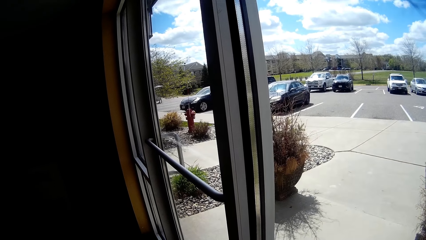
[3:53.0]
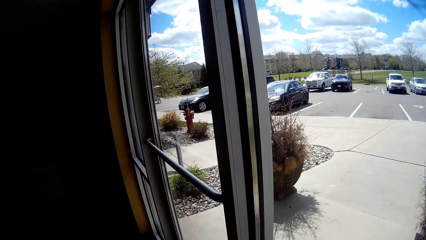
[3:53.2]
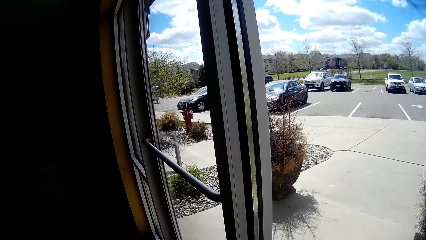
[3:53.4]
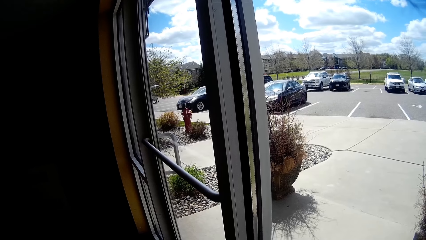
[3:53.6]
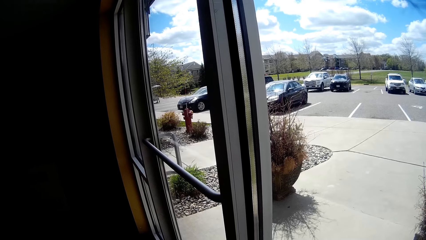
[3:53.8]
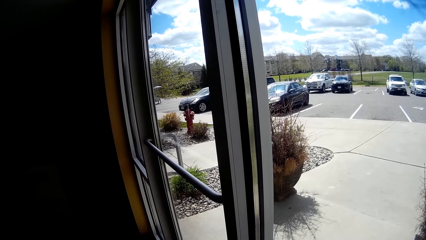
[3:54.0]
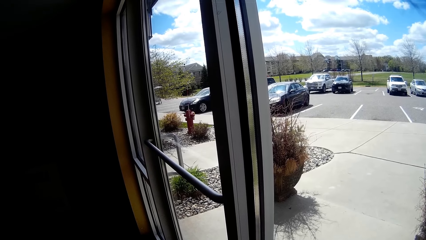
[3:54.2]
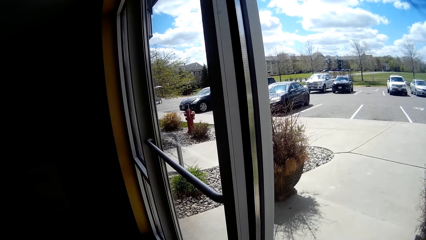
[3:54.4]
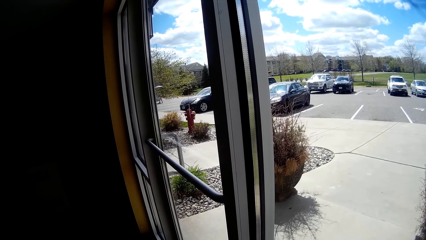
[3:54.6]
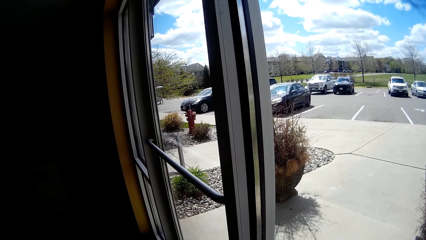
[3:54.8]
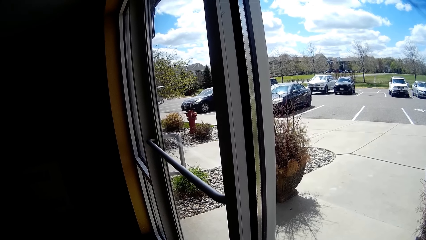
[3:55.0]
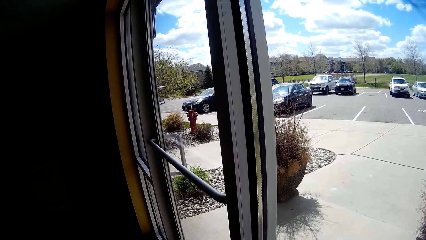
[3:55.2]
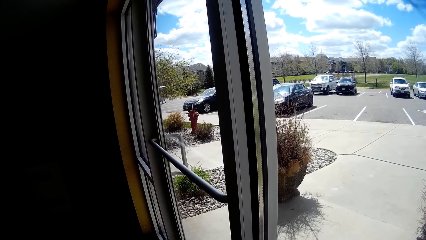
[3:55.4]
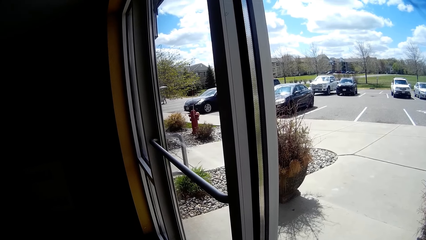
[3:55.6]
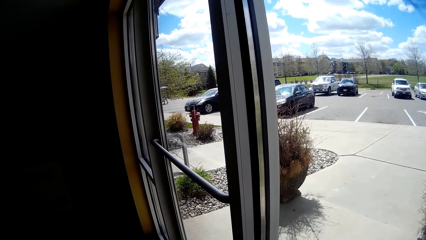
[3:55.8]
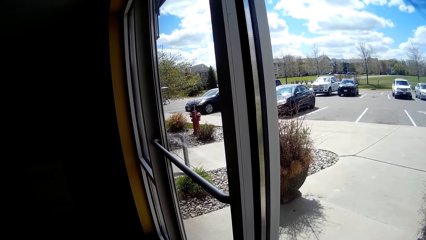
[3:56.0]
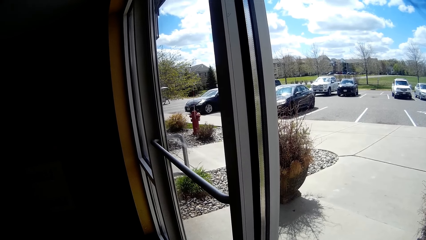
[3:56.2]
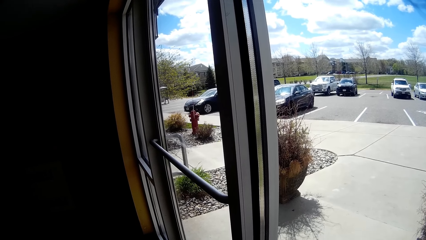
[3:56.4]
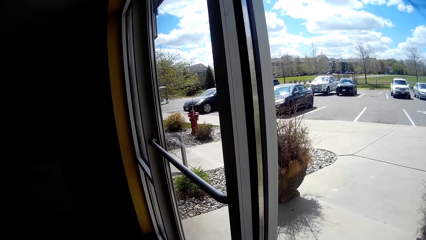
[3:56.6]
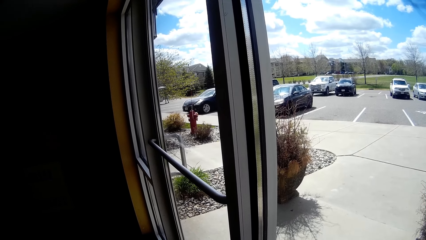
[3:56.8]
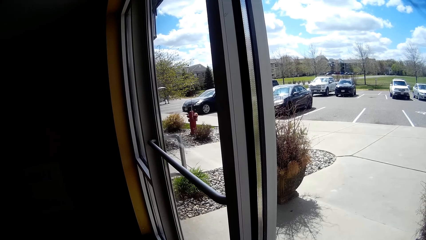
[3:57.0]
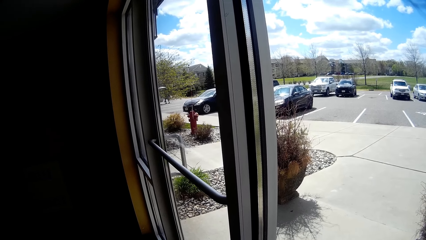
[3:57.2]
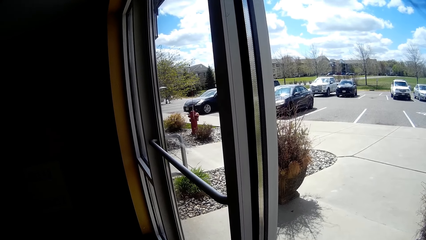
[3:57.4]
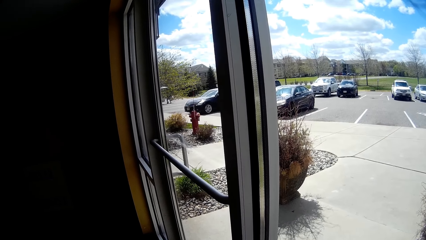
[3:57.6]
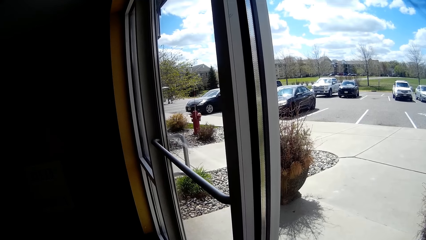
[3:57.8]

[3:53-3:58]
The camera wearer stares at the door.

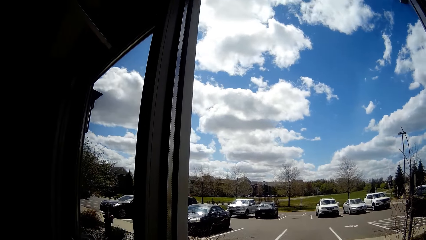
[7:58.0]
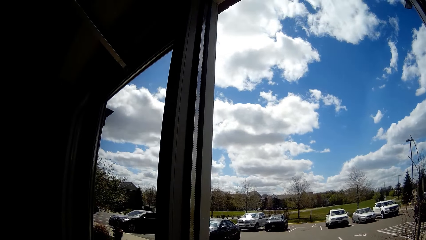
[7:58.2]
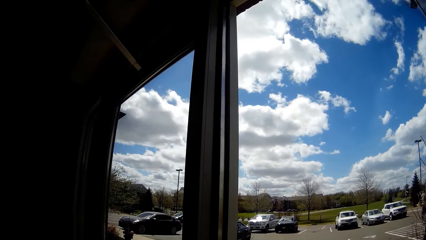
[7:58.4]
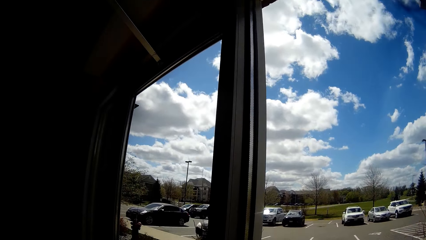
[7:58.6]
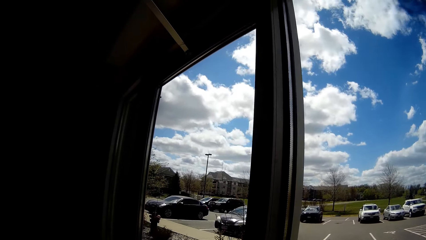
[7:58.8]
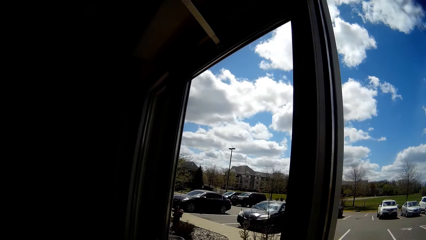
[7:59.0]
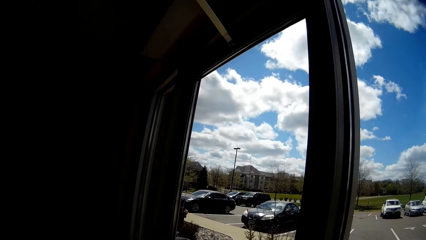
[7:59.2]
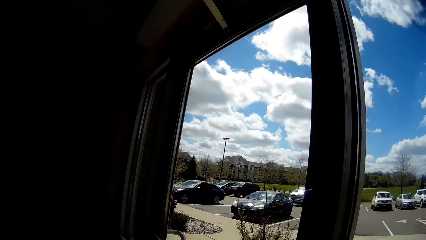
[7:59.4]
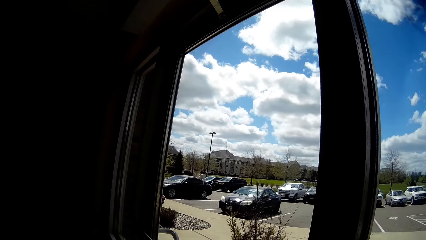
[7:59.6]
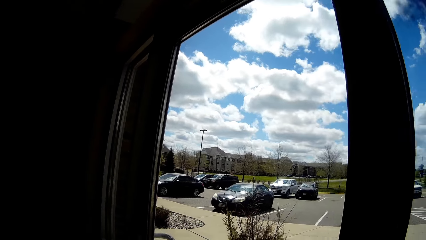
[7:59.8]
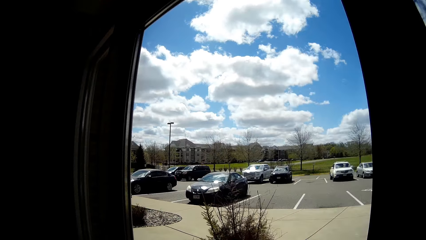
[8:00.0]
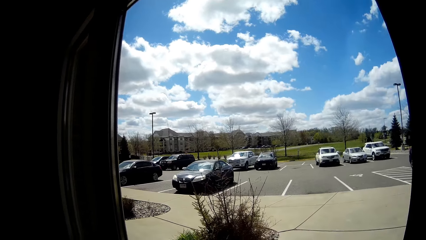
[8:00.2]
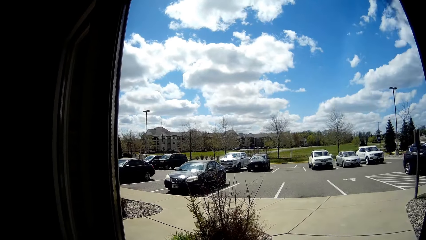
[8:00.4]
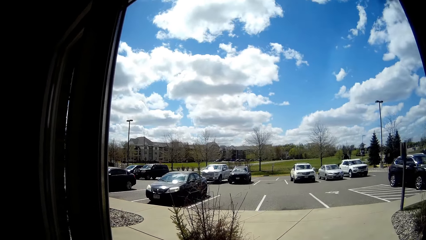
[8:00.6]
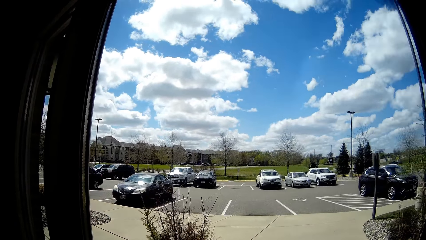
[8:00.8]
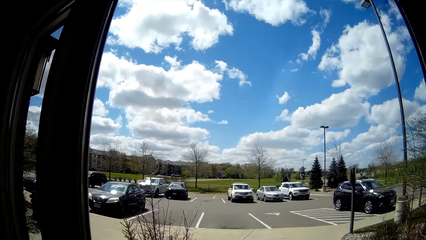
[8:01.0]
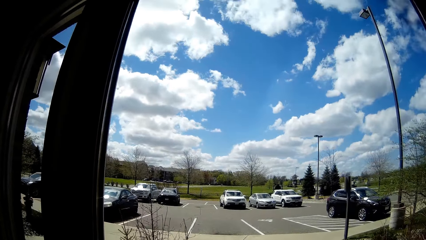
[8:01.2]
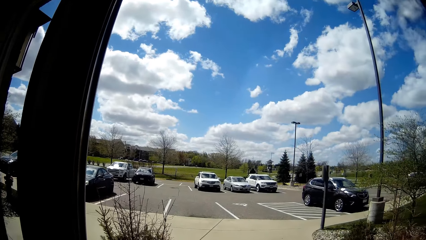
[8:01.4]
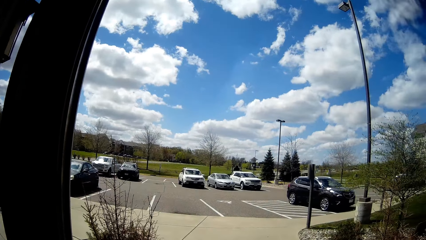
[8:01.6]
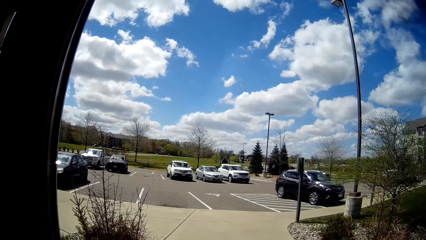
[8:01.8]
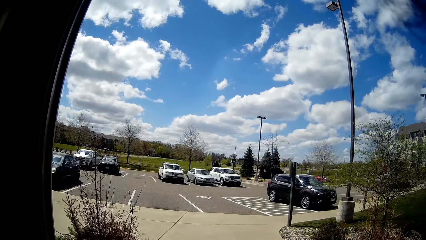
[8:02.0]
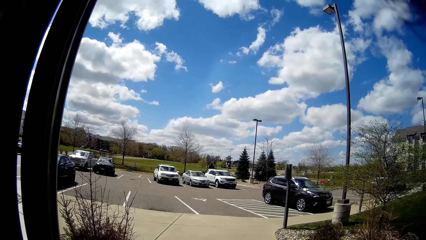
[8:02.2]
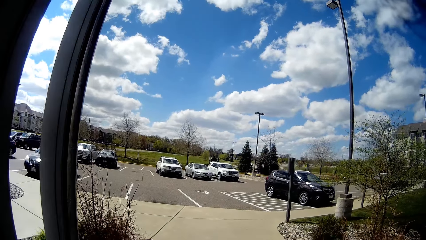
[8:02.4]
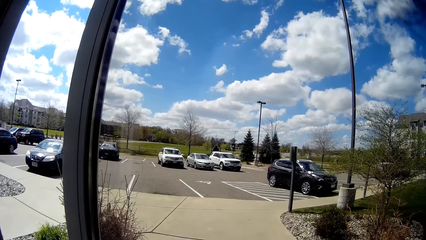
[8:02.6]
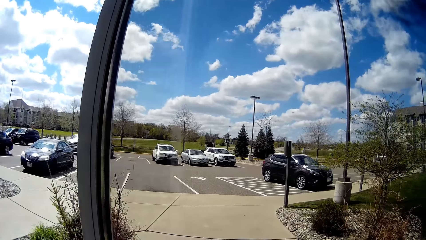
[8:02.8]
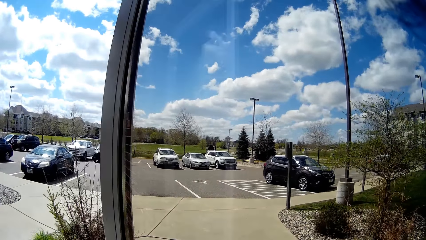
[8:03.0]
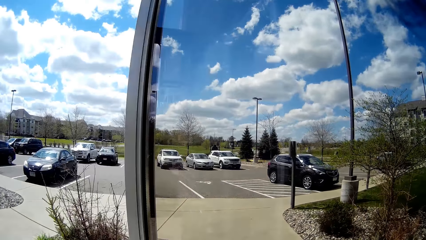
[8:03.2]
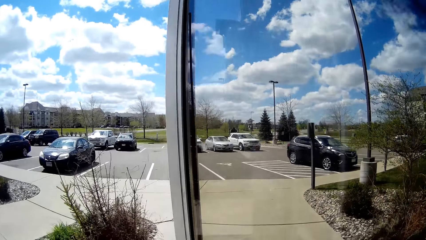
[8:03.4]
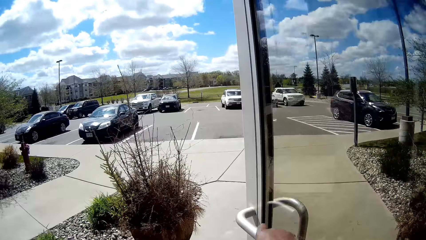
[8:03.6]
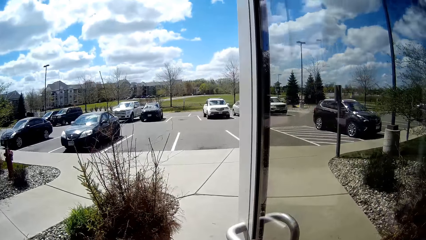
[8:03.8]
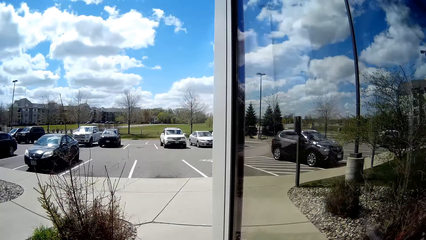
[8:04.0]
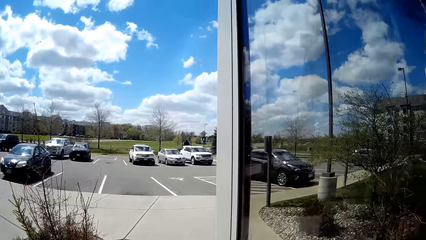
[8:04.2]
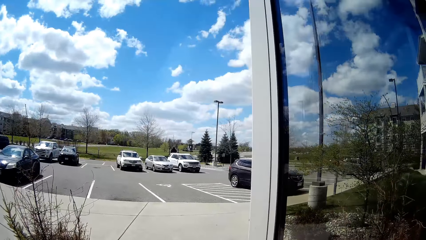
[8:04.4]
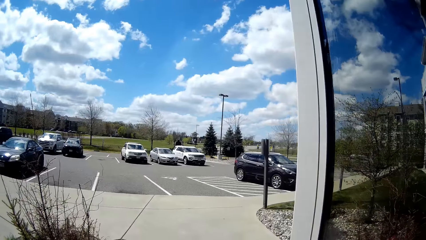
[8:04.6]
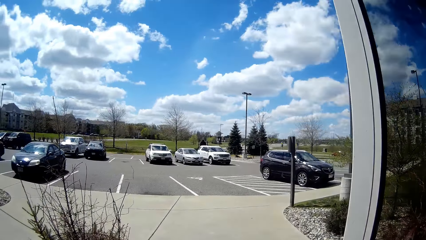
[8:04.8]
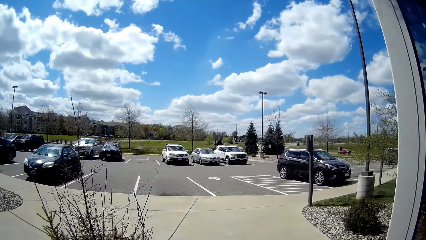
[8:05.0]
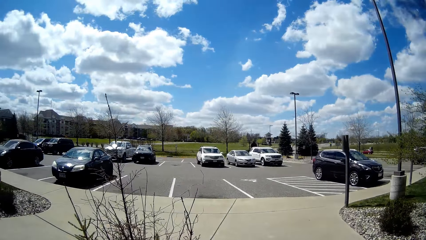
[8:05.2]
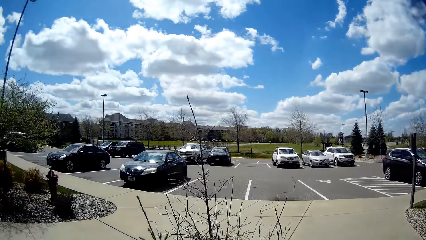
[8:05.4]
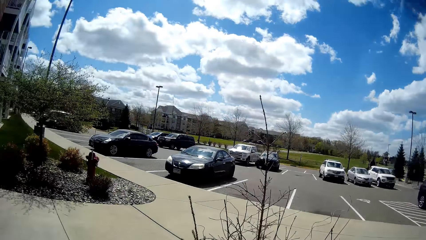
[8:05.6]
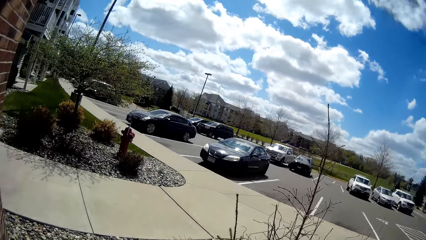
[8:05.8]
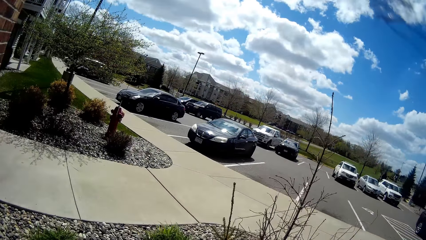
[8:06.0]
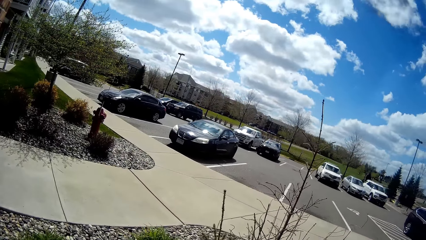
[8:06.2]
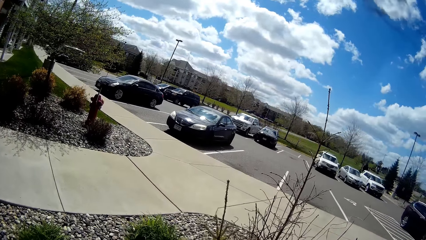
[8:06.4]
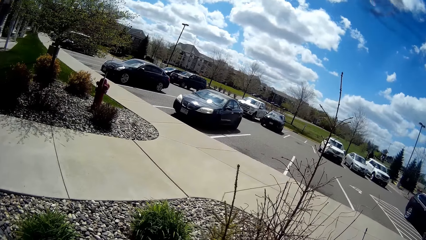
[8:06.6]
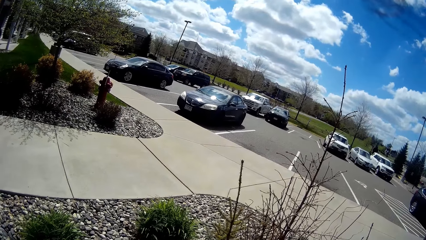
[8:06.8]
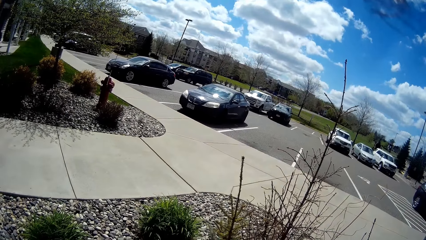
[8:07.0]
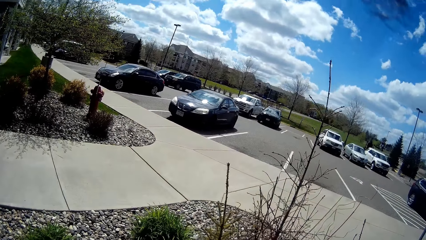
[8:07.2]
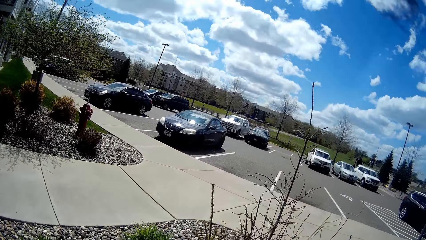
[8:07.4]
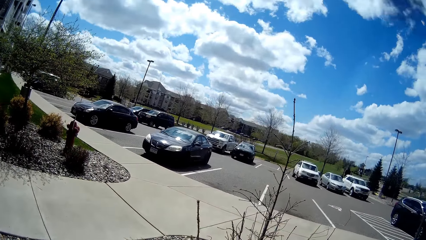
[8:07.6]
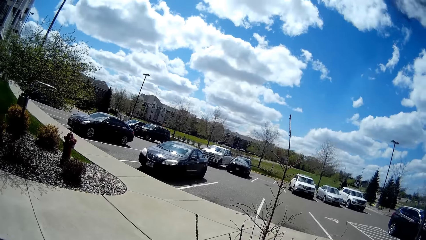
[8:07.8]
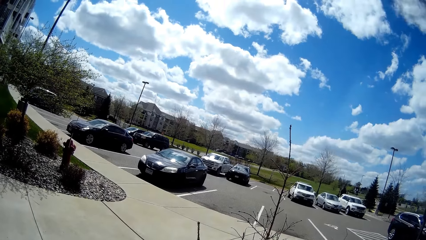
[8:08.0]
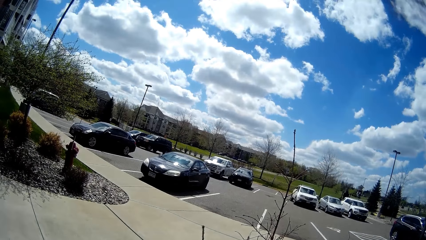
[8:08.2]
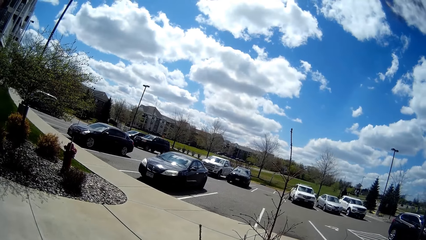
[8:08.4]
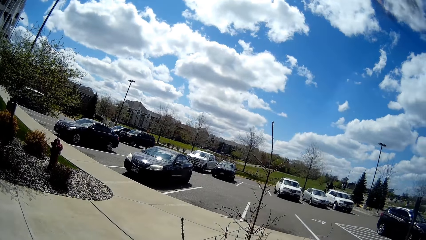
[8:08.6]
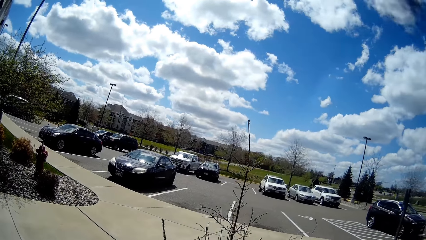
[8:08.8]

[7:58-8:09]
The camera wearer talks on a phone by a door in an apartment. She opens the door with her right hand and walks outside while talking.
